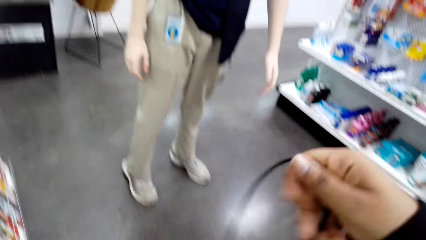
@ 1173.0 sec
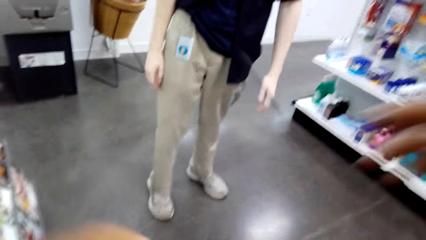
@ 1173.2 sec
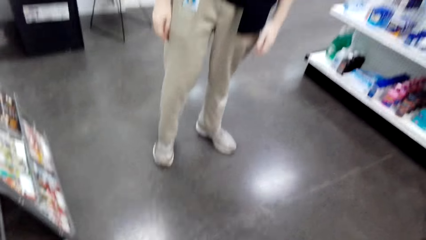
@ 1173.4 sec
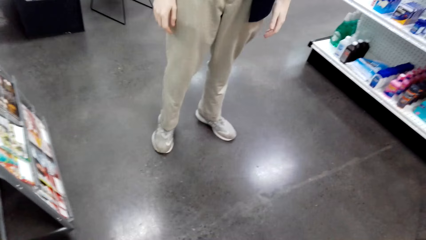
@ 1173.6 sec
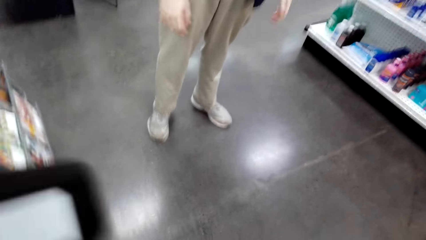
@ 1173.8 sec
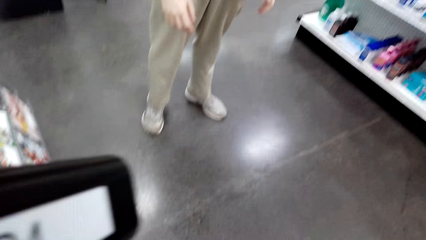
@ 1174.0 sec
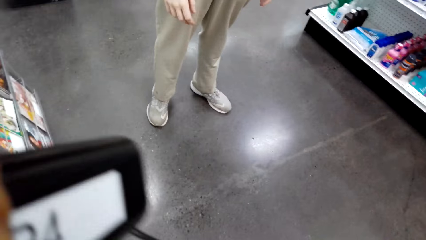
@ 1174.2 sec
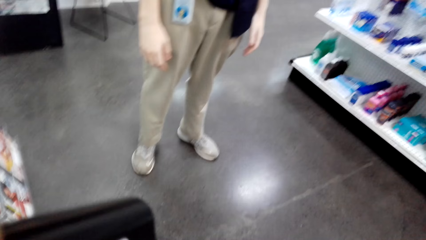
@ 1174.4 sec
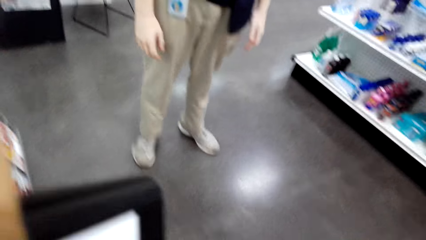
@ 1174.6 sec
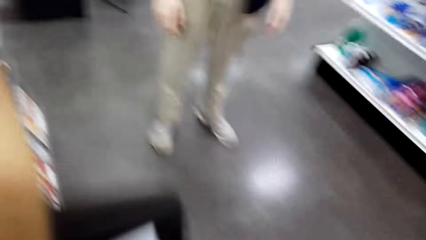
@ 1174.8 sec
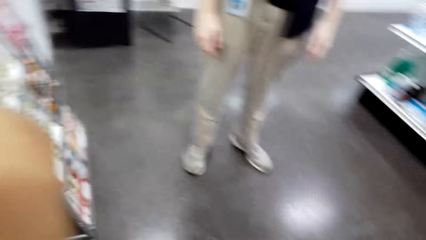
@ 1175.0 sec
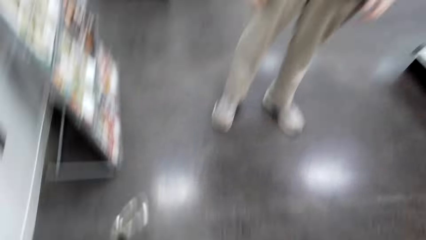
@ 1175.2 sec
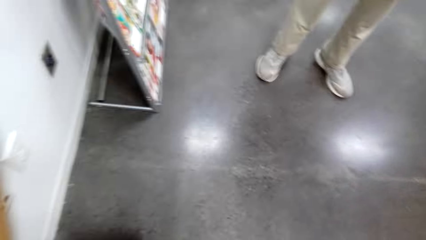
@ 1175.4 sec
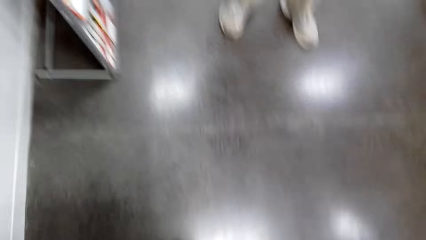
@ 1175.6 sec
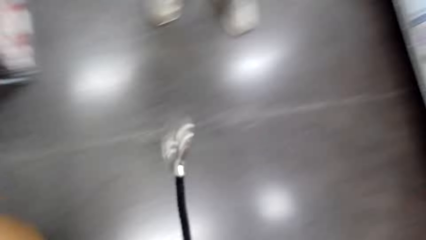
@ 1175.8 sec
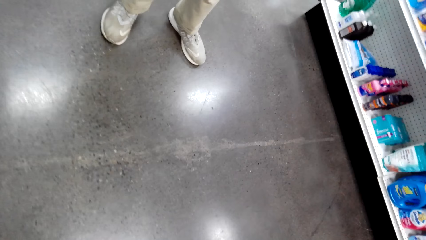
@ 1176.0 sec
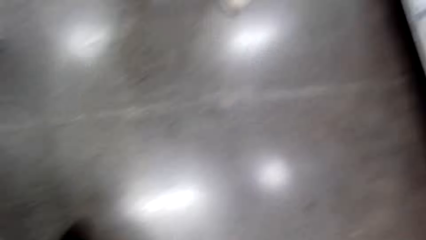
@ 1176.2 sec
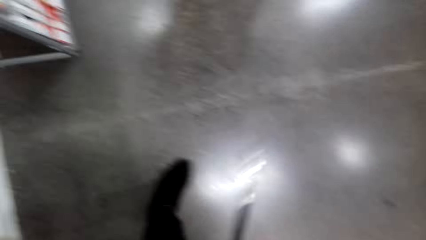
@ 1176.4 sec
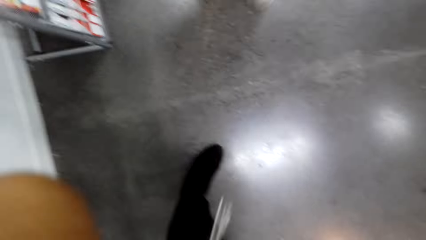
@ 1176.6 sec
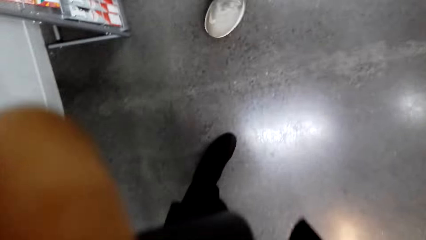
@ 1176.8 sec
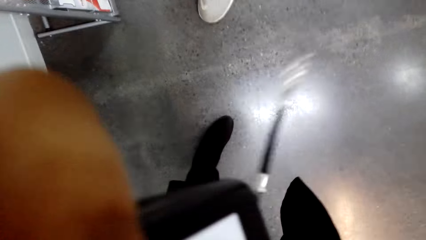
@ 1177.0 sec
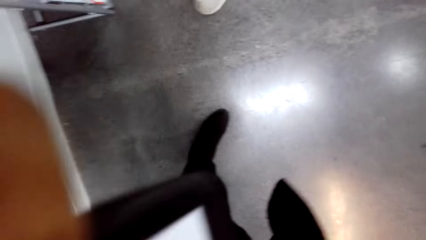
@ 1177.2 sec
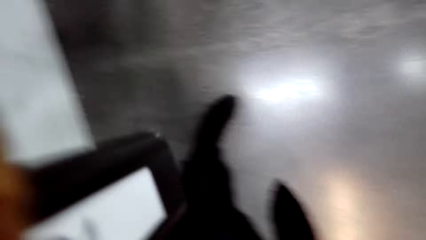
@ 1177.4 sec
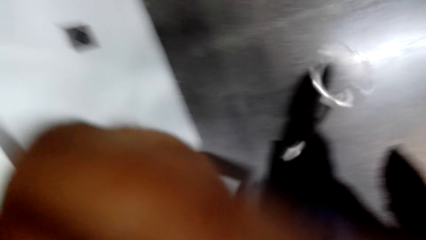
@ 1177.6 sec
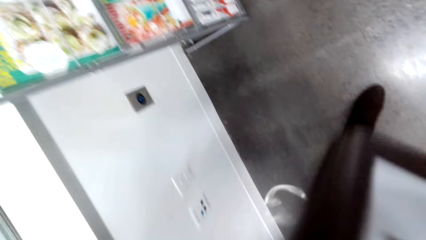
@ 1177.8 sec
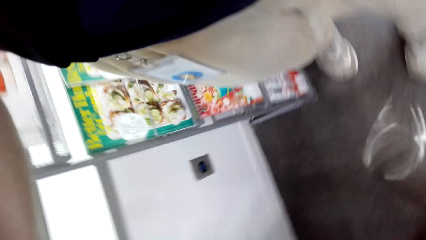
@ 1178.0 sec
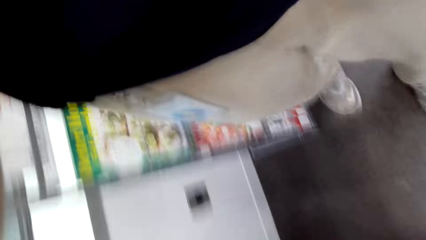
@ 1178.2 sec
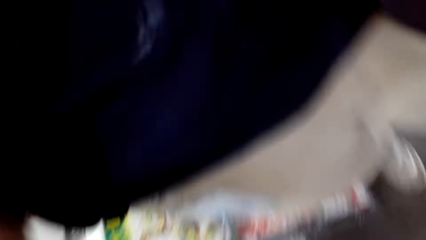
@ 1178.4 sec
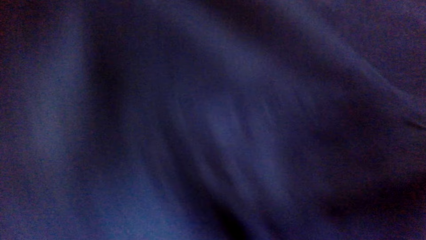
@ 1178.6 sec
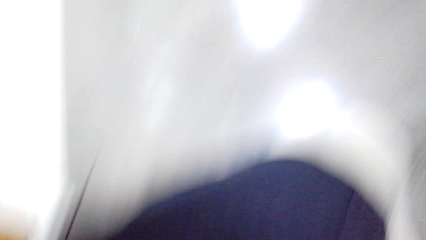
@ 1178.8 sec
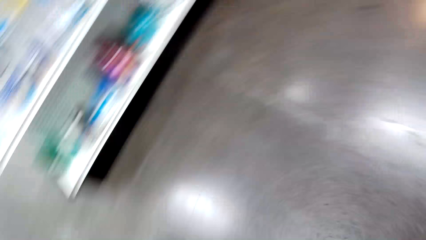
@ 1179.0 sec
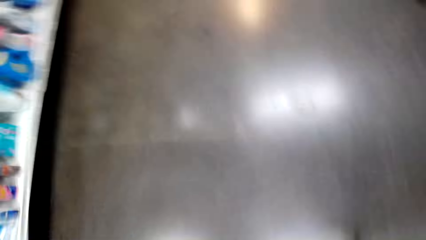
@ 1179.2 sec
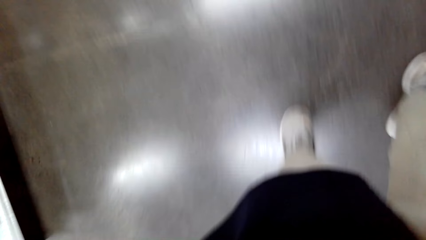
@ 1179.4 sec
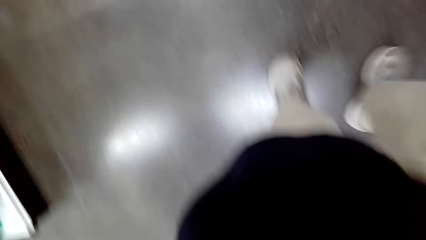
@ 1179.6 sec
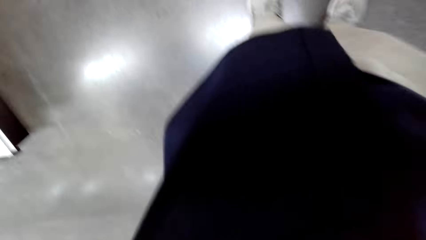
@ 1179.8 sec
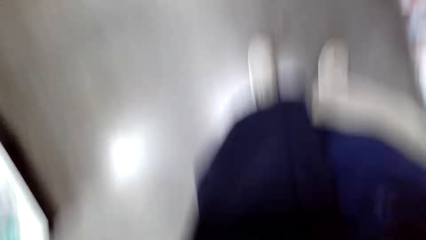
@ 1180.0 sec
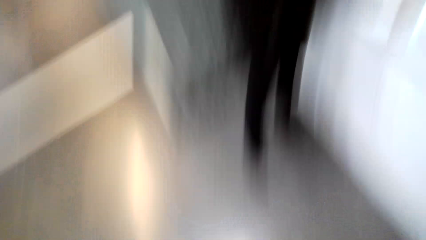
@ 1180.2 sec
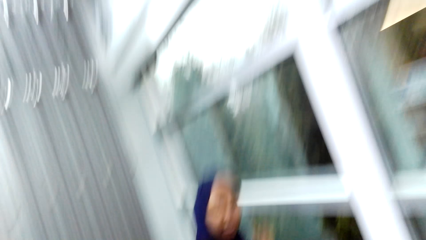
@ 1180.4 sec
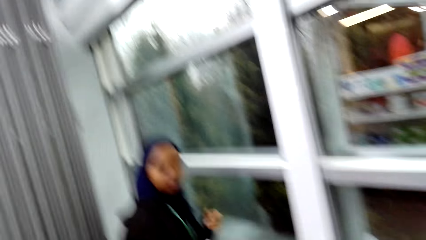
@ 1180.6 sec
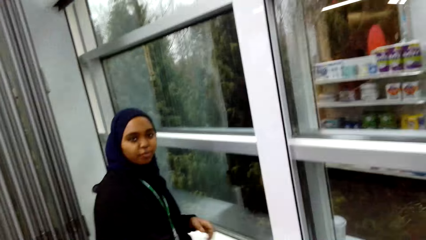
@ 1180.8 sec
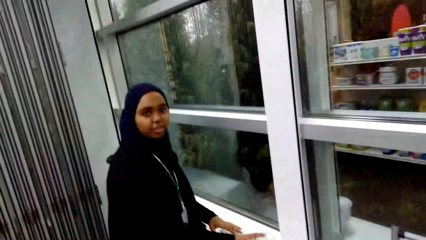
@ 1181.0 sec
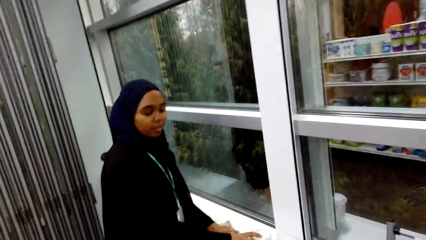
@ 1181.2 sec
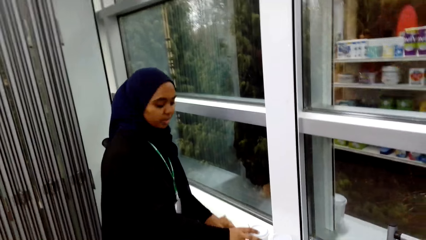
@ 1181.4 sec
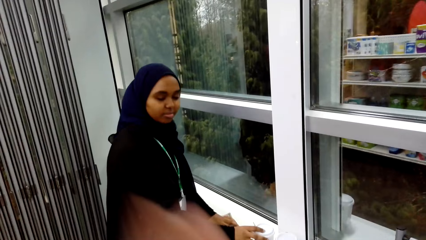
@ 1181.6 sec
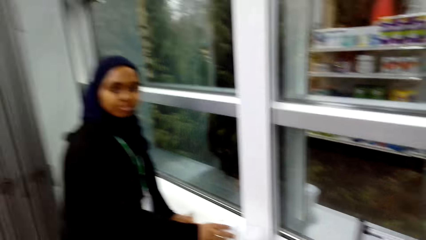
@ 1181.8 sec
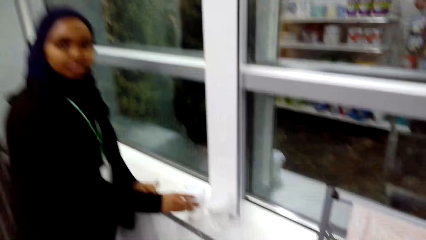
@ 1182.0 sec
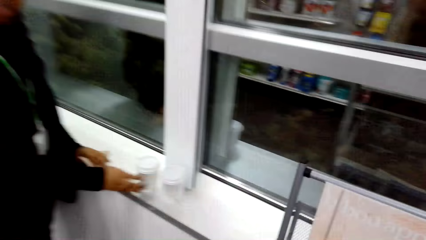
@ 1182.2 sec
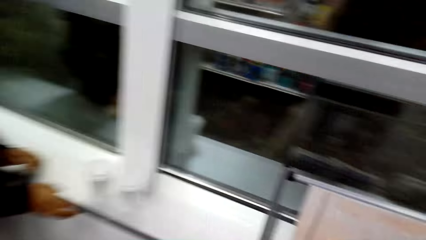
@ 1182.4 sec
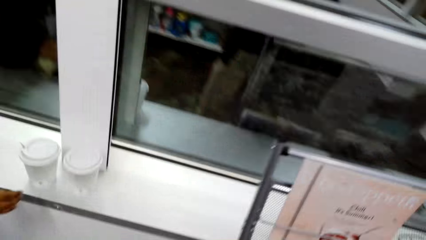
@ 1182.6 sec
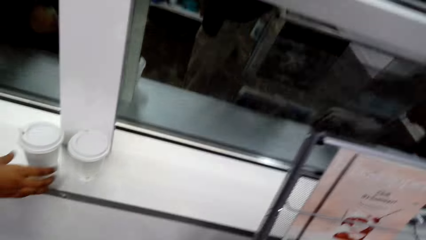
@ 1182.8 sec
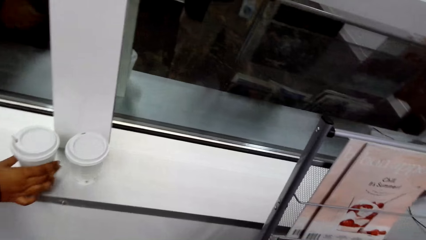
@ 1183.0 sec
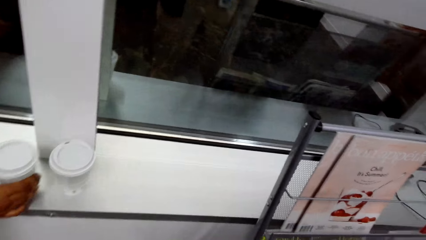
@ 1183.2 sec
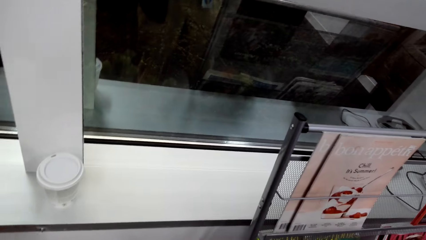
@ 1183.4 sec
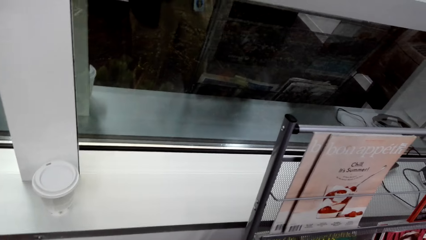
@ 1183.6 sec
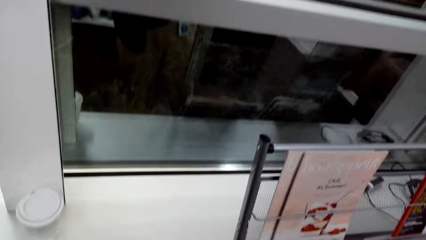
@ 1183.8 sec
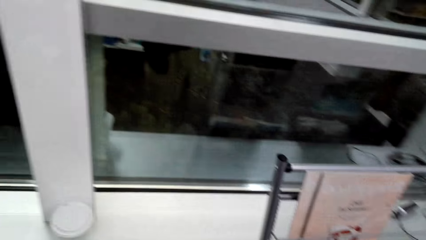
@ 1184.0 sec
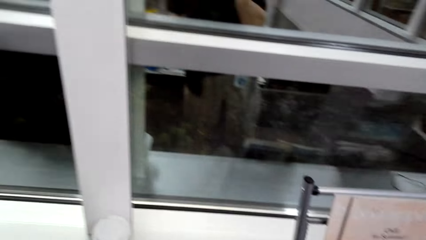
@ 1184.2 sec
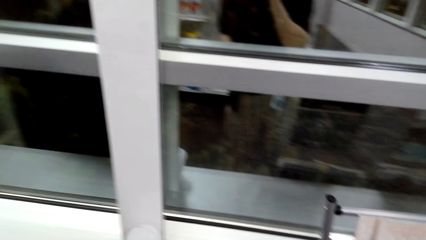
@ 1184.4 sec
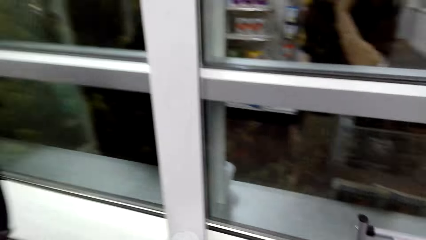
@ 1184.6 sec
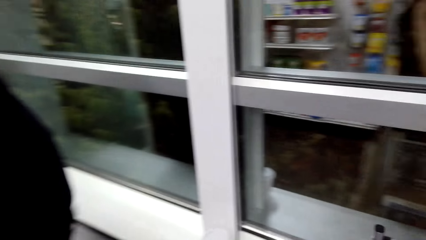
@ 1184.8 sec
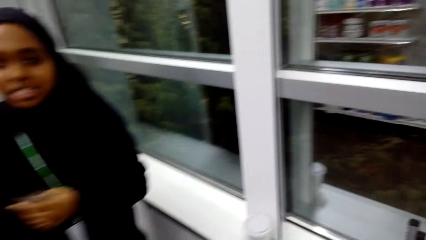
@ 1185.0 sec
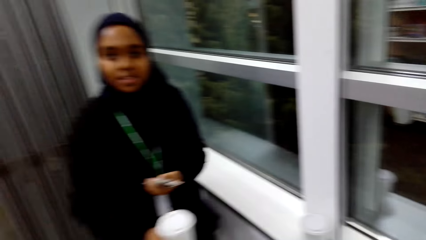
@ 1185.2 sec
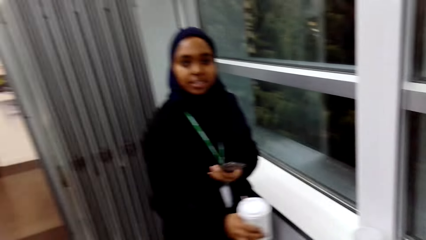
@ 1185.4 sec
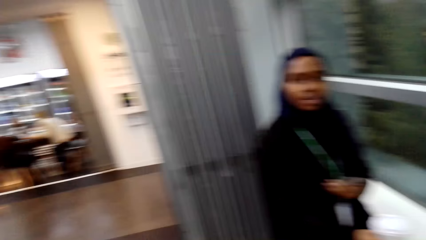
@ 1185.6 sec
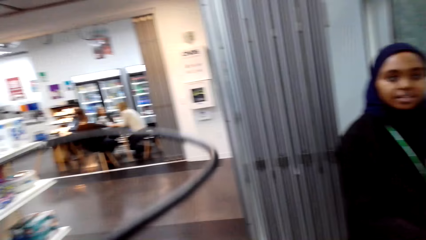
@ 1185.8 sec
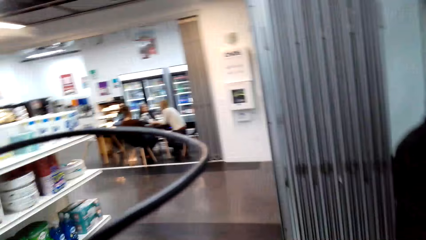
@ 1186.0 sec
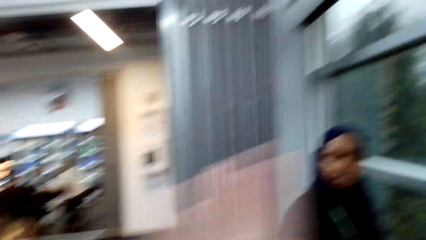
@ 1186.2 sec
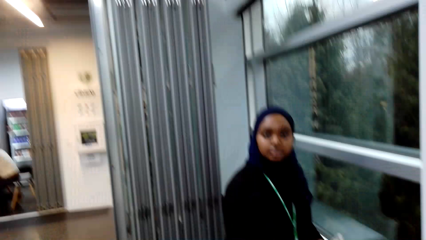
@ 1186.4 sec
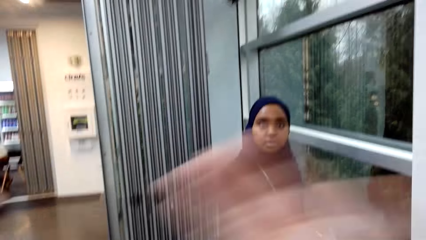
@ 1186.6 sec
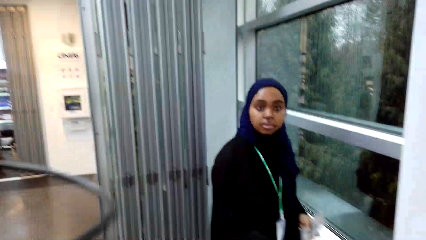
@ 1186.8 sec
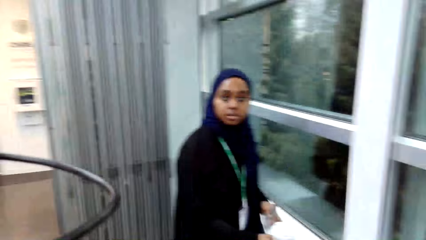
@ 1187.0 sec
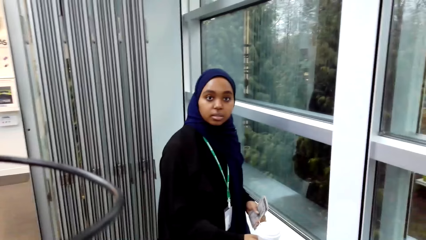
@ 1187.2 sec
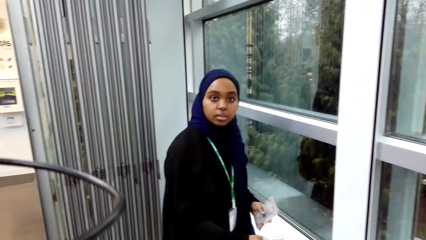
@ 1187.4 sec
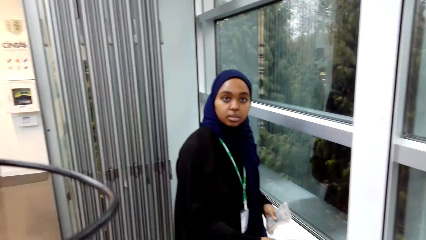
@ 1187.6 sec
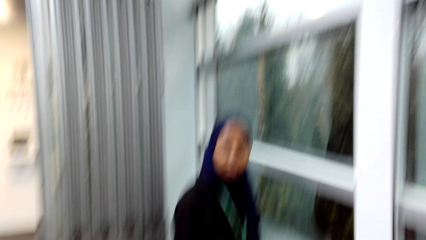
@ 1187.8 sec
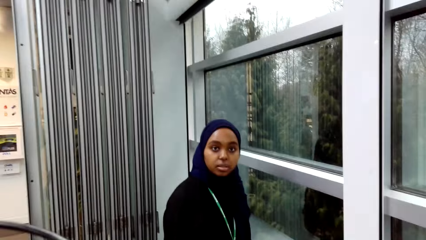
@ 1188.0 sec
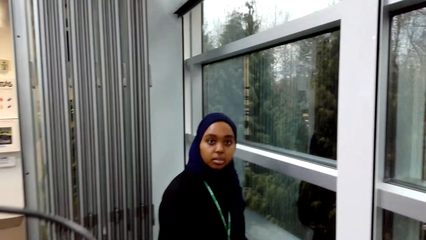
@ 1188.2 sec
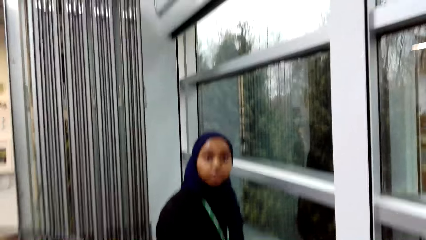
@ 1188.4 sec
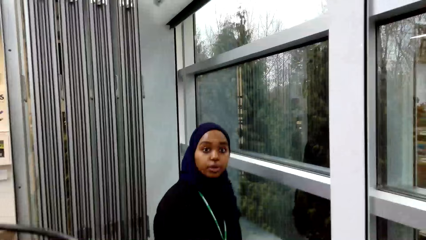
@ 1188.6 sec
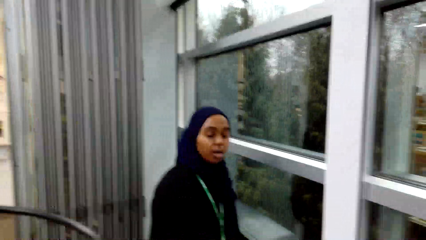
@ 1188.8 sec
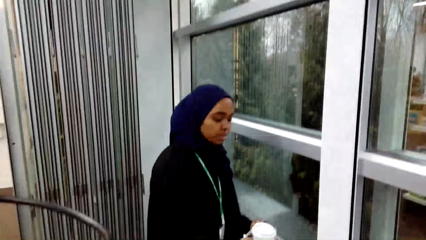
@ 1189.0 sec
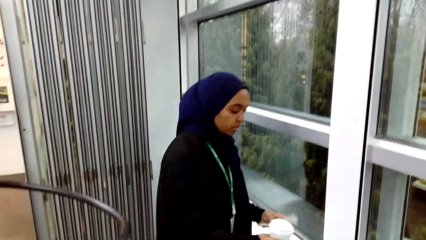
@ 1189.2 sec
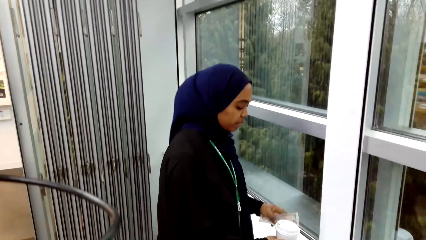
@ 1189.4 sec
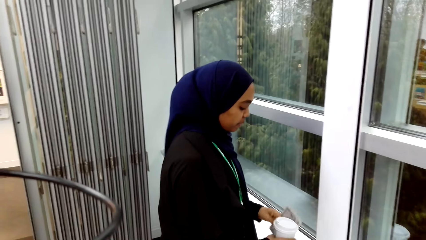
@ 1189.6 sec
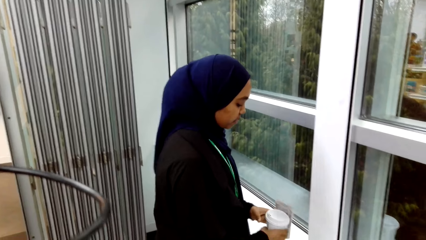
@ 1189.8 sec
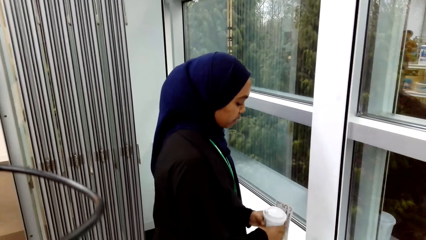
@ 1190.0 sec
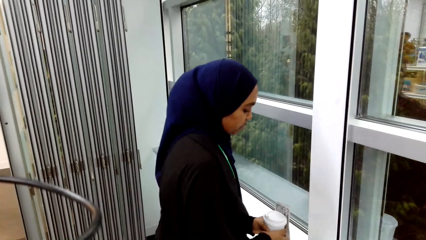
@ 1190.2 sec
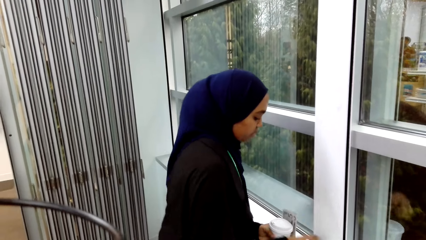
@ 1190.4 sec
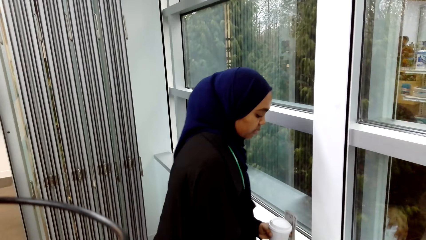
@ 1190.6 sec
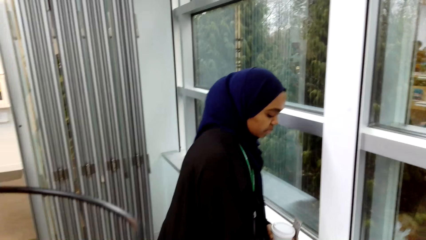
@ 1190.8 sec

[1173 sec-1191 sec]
The camera wearer holds the cable with the right hand. They look at something. They talk to a man. They look around. They pass the camera to the man. They look at a lady. They talk to the lady. Another lady picks up the plastic cup with the right hand. The camera wearer looks at the window. They look at the first lady. They look around. They talk to the first lady. The first lady picks up the cup with her hands.
